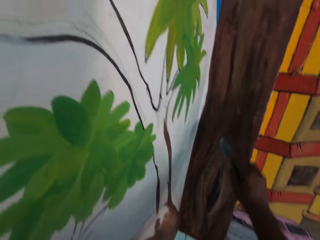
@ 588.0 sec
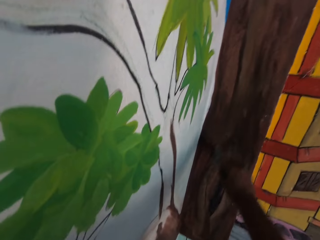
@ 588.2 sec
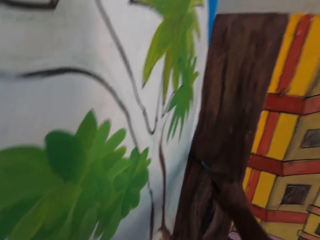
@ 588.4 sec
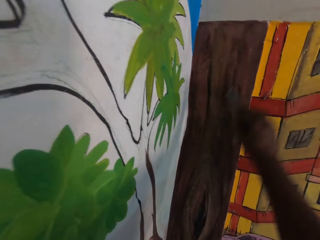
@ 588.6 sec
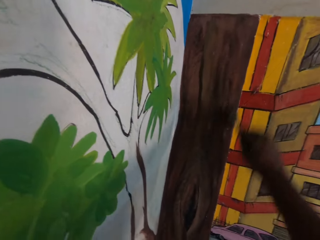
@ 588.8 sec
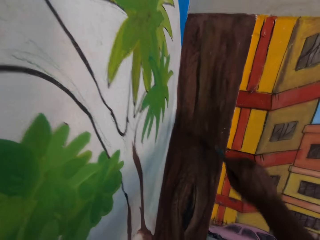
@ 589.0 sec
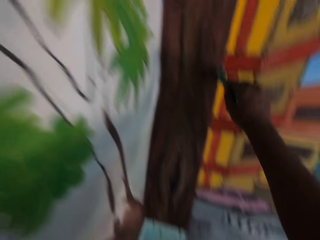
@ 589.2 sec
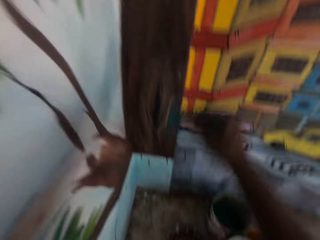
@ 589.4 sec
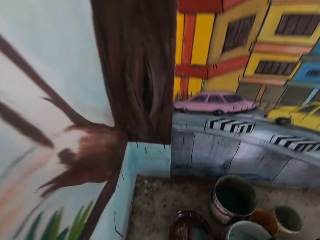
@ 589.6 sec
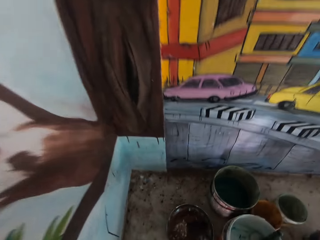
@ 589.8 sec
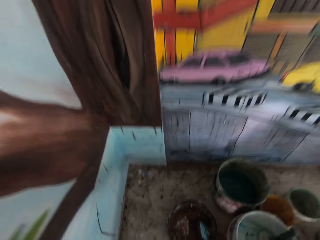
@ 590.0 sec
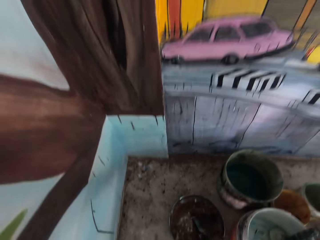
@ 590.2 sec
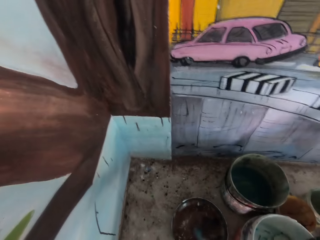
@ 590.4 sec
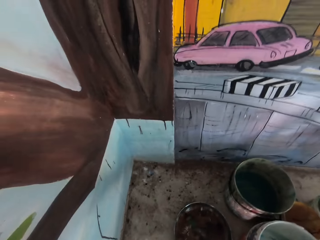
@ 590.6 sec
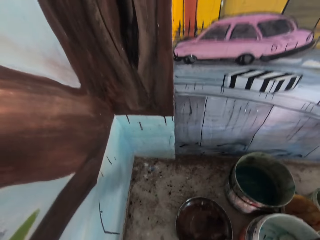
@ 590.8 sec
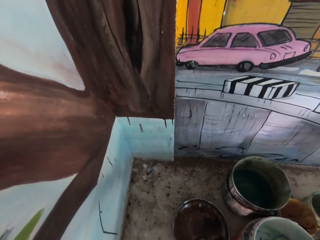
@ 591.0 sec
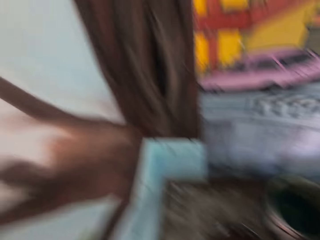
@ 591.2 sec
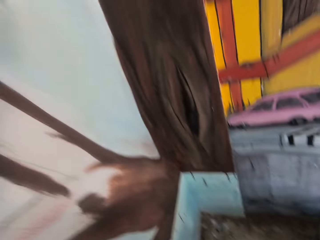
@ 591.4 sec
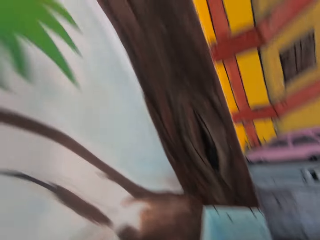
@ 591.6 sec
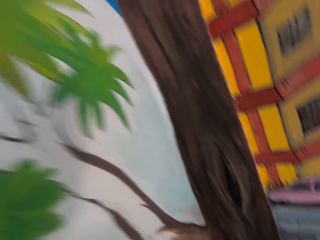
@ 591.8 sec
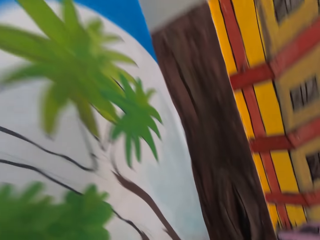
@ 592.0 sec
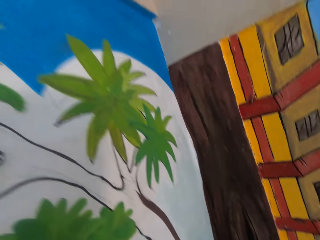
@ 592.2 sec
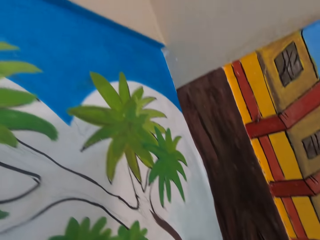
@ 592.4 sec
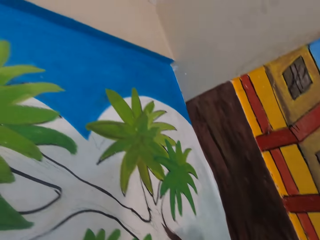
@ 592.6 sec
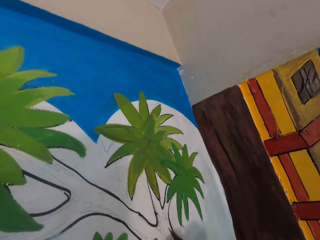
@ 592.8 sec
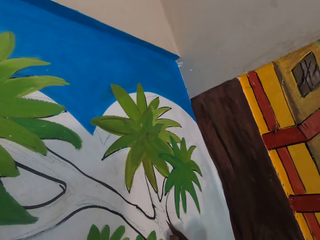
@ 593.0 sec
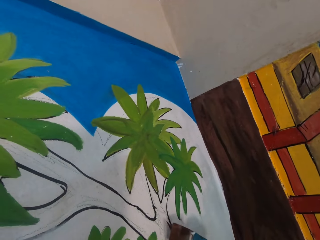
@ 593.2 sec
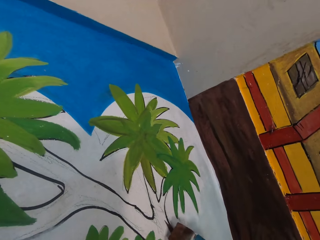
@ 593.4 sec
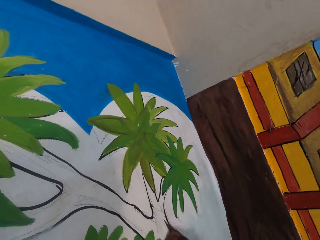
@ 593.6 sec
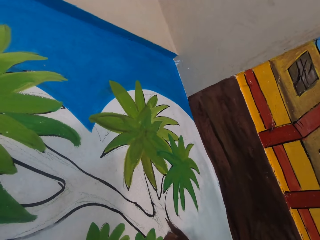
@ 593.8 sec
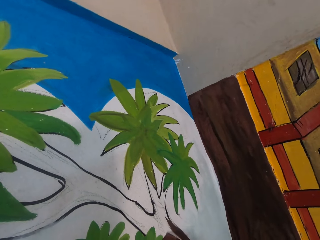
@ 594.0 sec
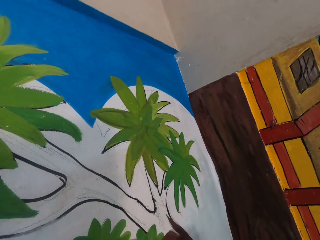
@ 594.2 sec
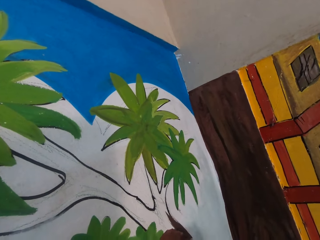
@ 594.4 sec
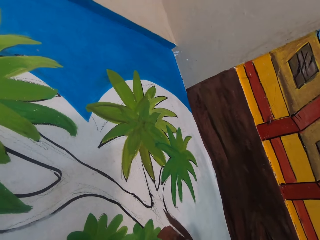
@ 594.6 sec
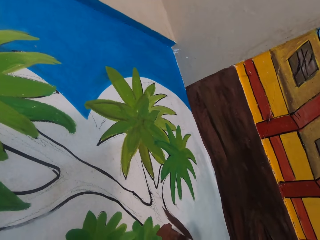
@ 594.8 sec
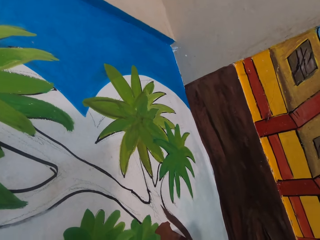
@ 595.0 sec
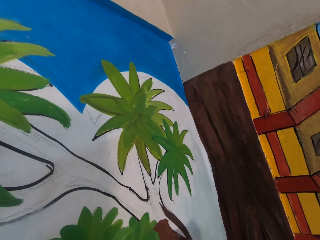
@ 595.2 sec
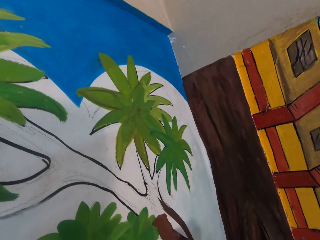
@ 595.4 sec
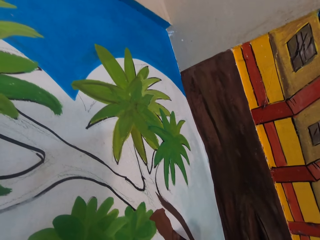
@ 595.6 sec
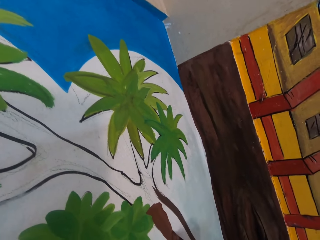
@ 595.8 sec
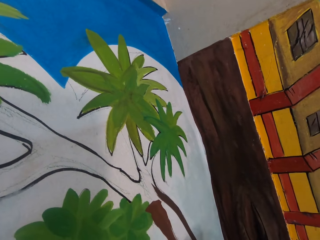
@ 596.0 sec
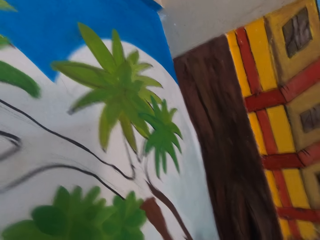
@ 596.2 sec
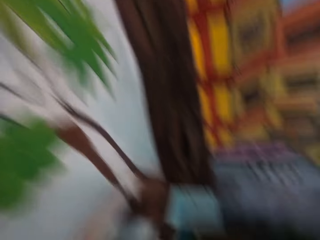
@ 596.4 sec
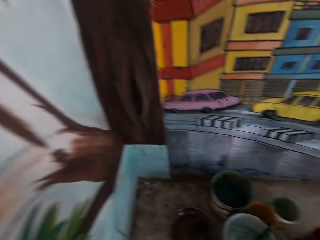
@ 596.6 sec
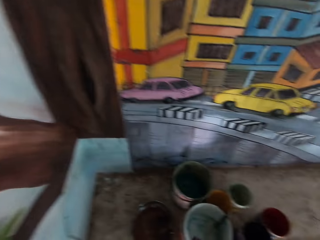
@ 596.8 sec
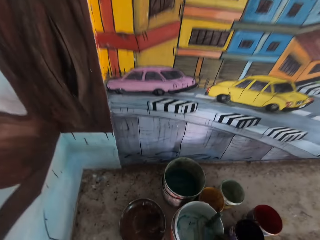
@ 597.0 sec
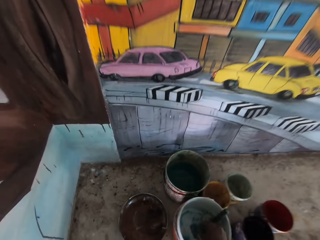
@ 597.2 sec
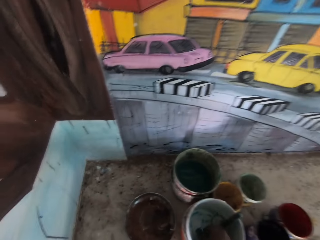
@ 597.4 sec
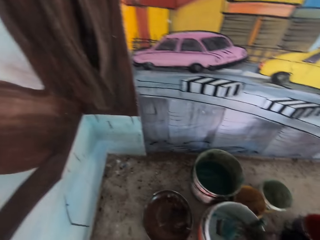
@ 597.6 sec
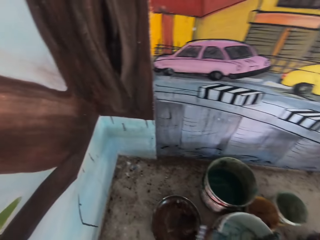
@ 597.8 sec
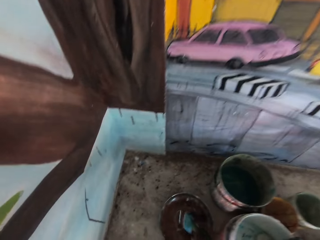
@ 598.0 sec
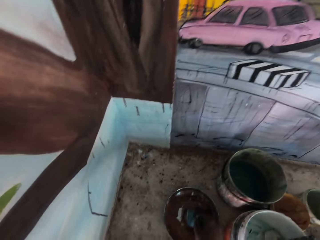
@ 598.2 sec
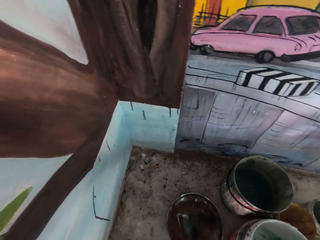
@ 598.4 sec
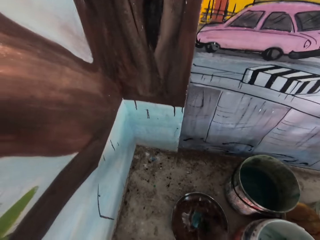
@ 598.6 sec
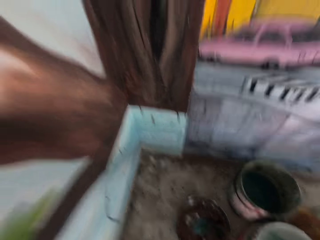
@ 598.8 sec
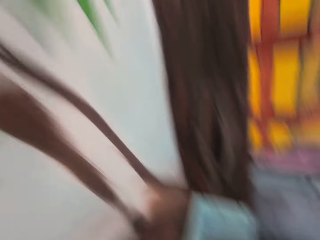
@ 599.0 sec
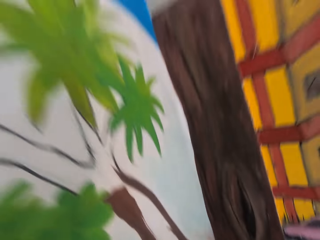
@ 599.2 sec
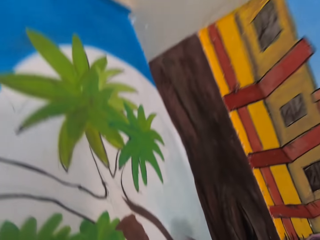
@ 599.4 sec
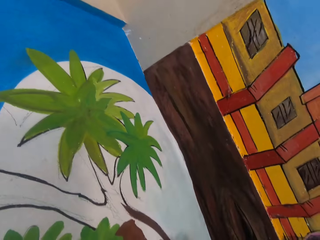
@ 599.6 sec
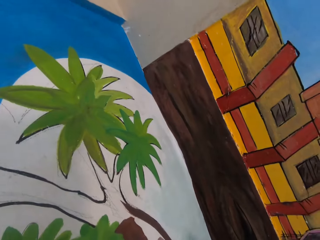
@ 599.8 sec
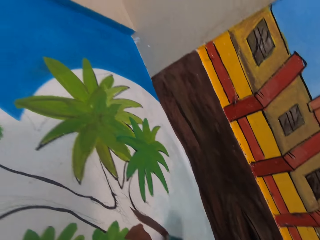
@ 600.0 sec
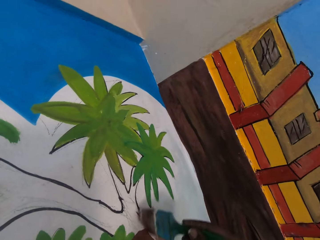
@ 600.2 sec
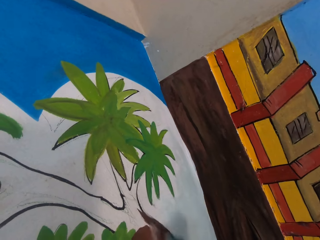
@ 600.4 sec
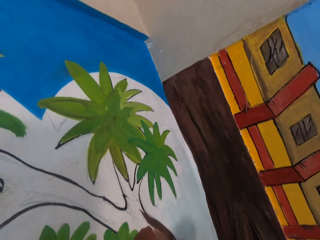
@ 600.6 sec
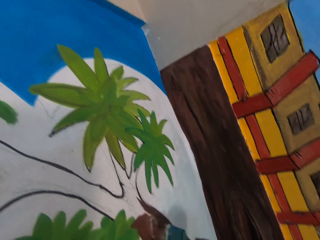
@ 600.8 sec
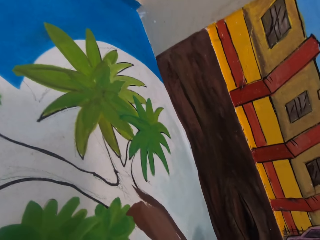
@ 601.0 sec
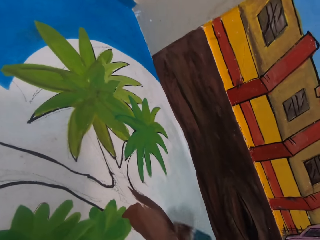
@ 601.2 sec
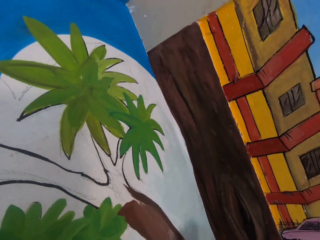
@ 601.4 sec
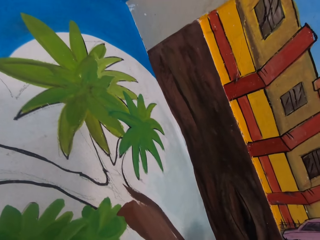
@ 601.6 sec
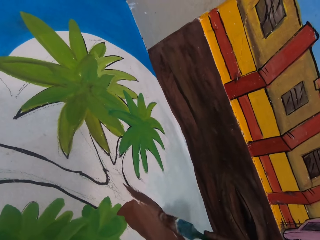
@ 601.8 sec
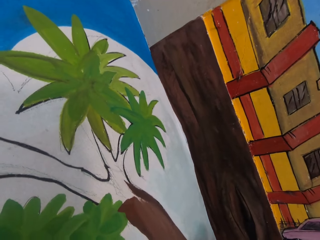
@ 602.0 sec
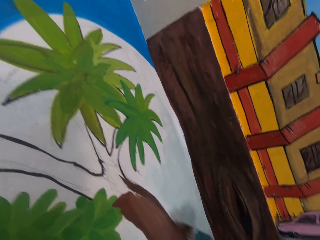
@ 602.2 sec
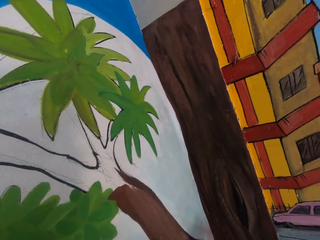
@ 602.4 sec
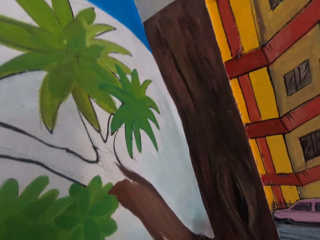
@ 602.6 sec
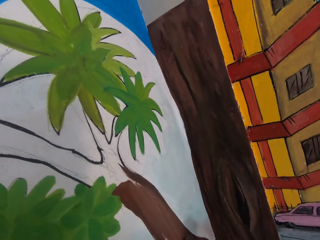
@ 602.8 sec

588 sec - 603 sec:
The camera wearer dips the paint brush in the paint bucket on the table. They paint the wall with the paint brush. They dip the paint brush in the paint bucket on the table. They look on the art drawing. They paint the wall with the paint brush.

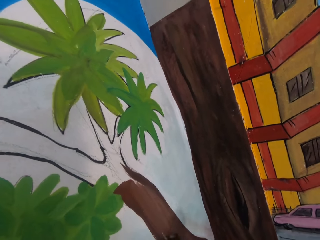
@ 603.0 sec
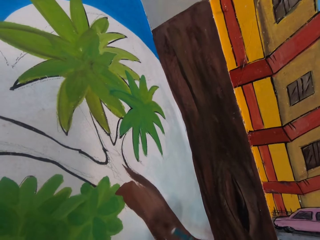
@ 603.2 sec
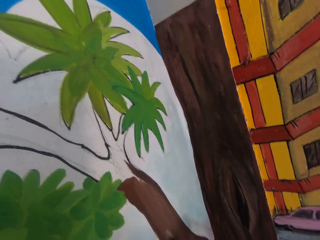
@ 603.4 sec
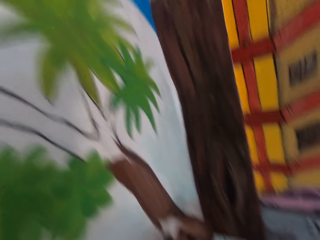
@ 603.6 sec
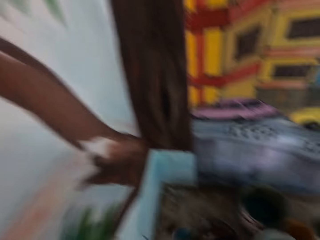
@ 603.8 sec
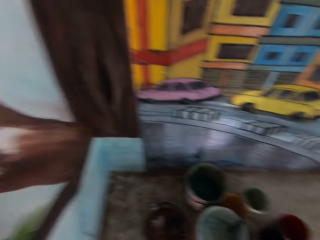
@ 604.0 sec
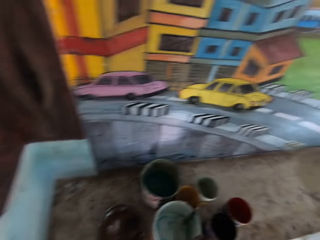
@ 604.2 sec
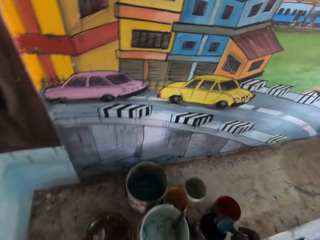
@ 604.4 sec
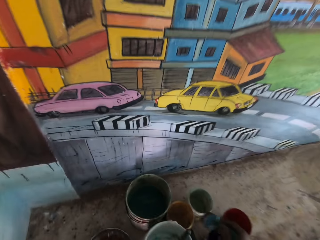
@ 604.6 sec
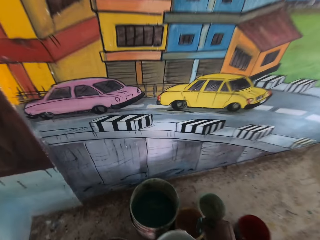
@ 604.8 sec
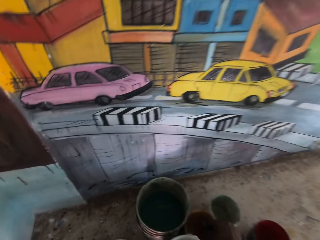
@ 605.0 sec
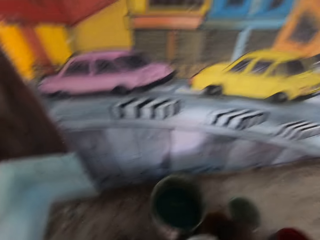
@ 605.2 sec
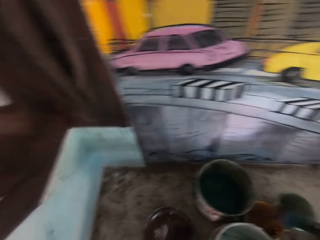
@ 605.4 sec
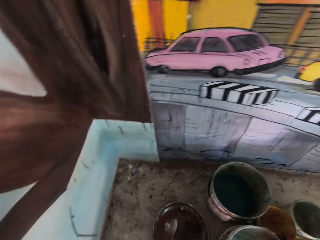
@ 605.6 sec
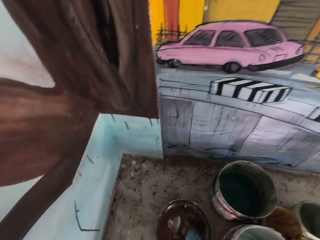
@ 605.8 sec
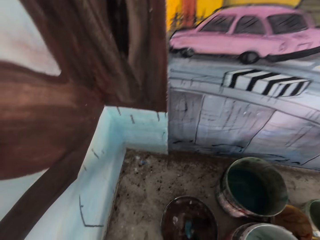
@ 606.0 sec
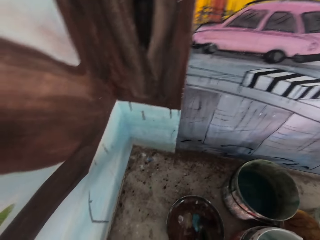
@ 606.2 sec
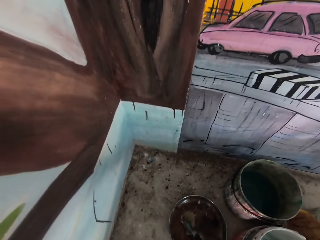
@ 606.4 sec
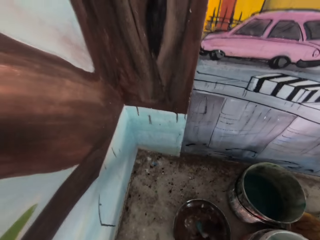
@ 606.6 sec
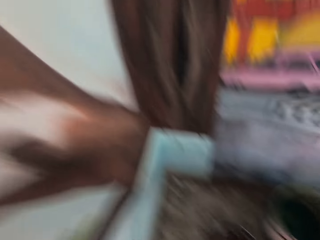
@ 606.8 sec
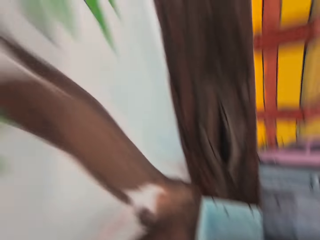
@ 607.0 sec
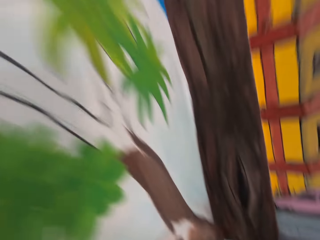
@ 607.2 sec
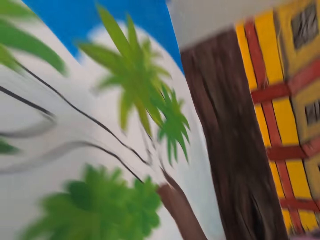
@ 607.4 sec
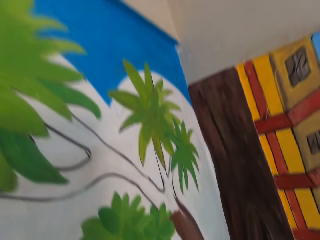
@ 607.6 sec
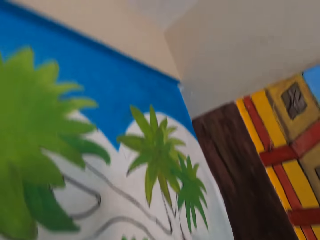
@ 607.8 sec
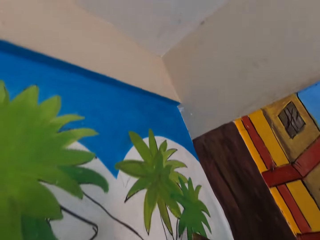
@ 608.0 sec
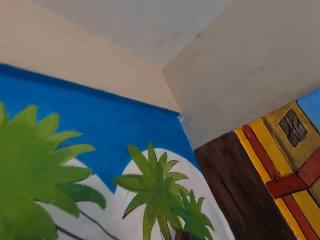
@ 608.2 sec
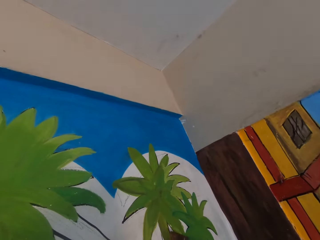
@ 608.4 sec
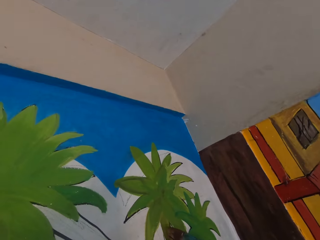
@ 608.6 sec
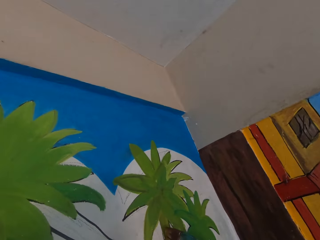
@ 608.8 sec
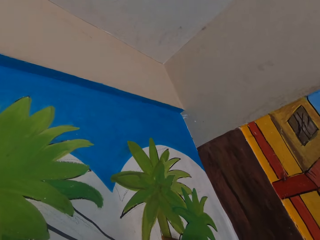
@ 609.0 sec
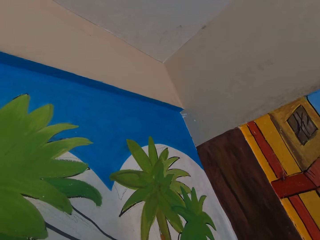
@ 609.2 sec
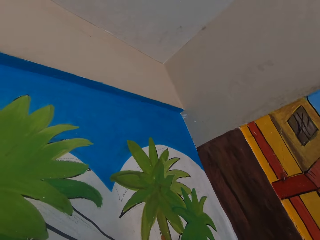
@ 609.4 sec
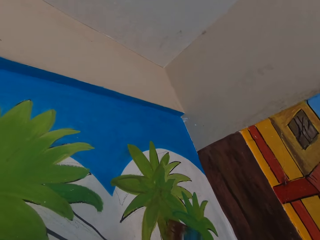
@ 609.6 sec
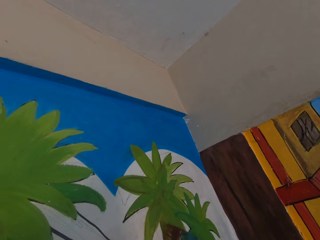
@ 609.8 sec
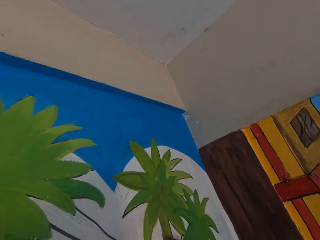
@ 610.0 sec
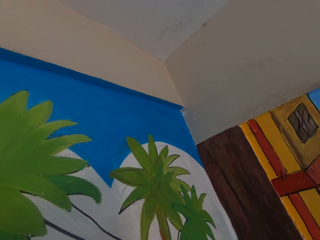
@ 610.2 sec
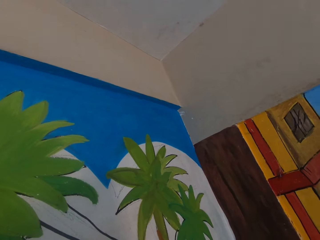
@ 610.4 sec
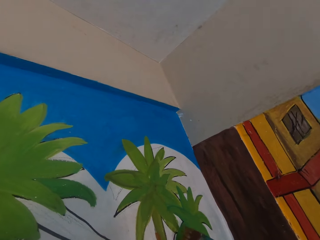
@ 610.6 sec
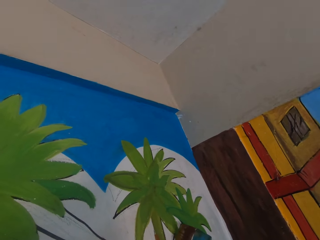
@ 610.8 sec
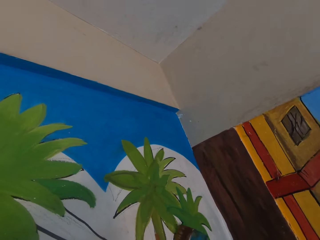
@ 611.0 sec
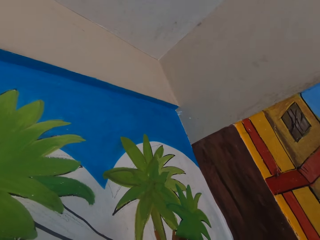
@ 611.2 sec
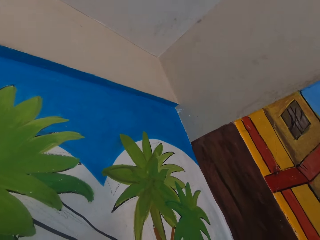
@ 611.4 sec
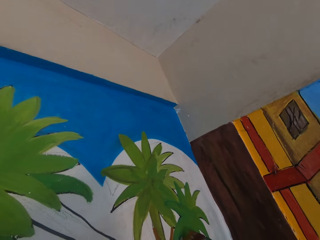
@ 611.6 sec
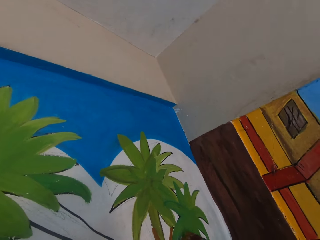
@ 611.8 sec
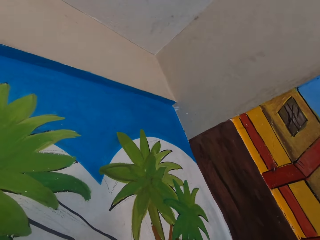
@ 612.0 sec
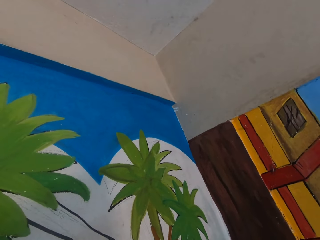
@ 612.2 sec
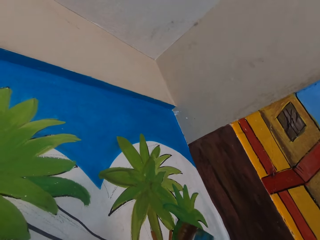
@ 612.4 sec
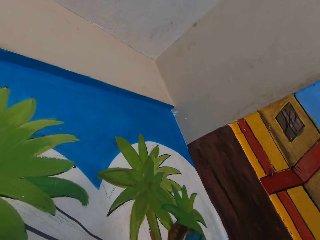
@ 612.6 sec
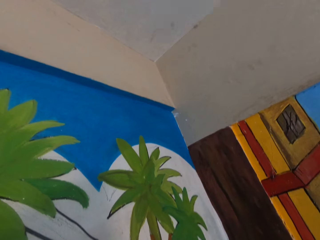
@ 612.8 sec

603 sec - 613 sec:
The camera wearer dips the paint brush in the paint bucket on the table. They paint the wall with the paint brush. They look on the drawing art.
